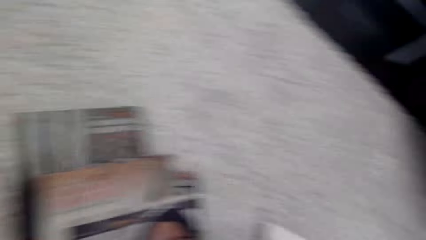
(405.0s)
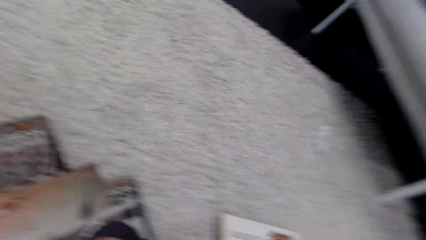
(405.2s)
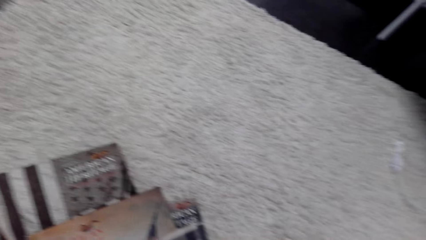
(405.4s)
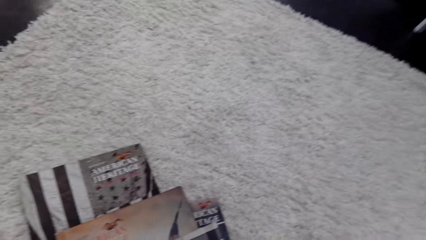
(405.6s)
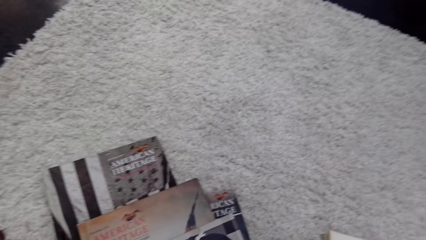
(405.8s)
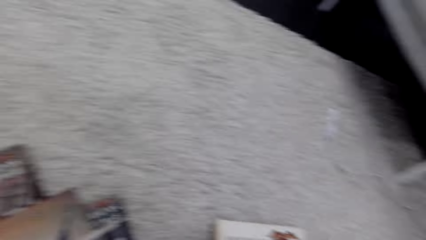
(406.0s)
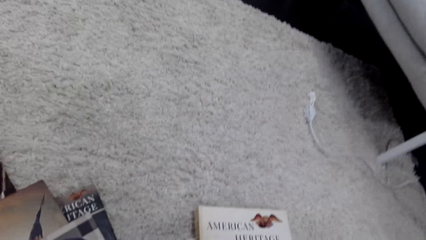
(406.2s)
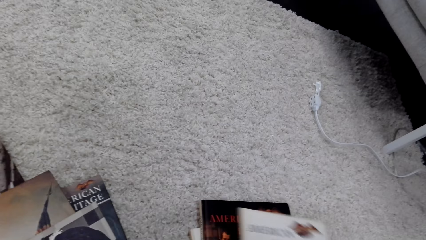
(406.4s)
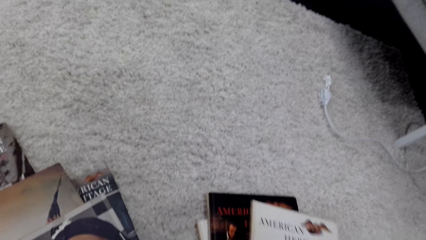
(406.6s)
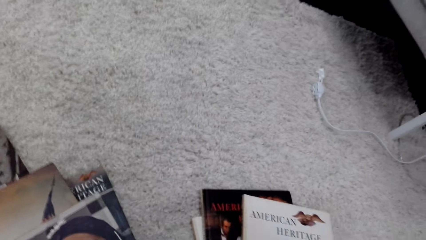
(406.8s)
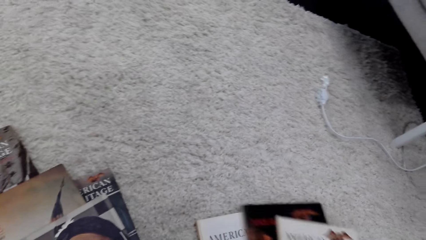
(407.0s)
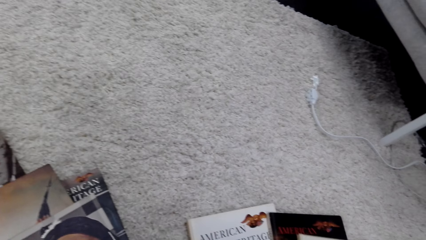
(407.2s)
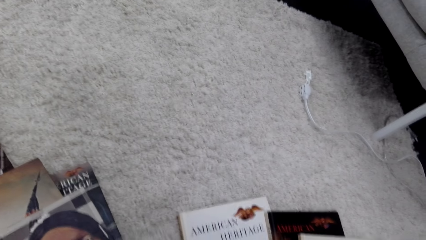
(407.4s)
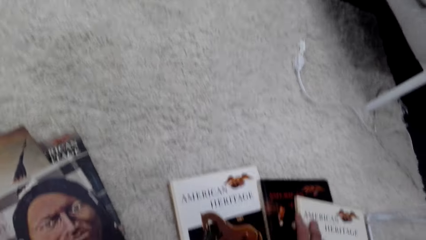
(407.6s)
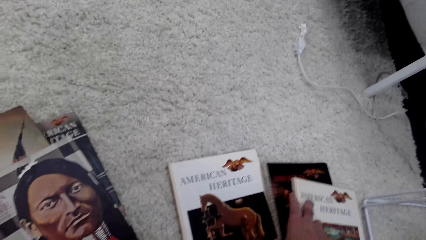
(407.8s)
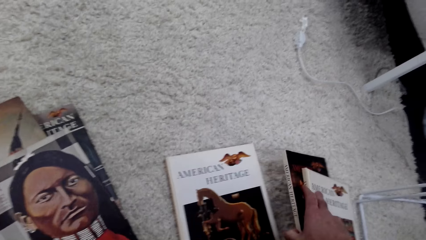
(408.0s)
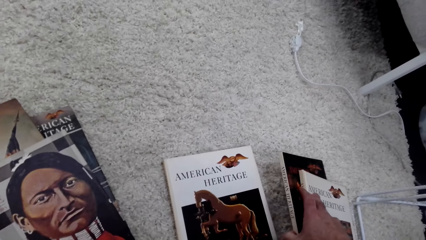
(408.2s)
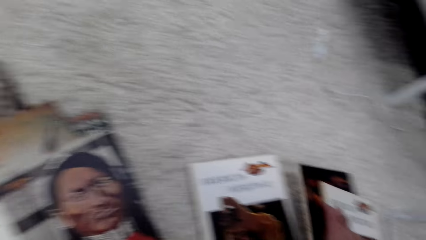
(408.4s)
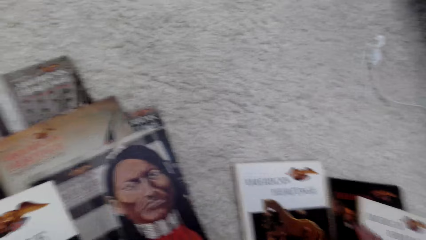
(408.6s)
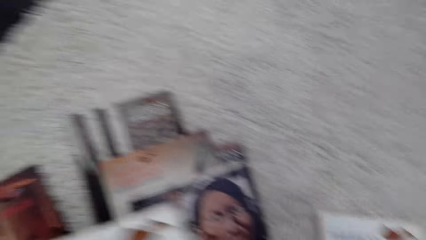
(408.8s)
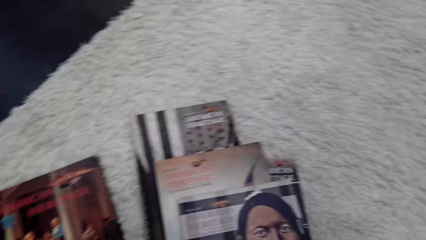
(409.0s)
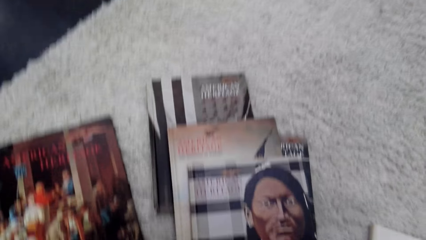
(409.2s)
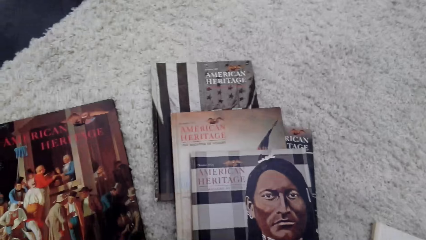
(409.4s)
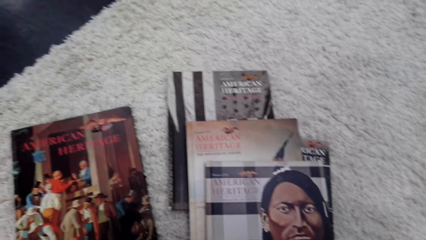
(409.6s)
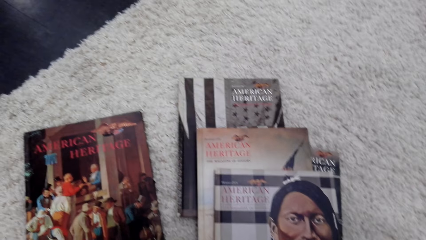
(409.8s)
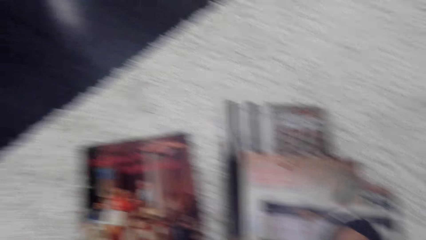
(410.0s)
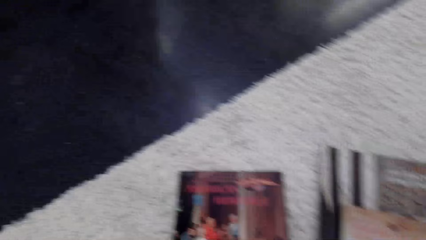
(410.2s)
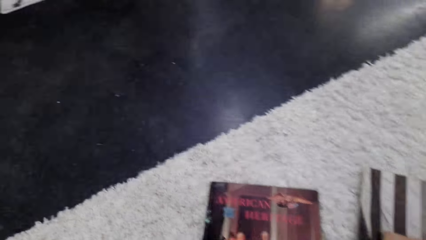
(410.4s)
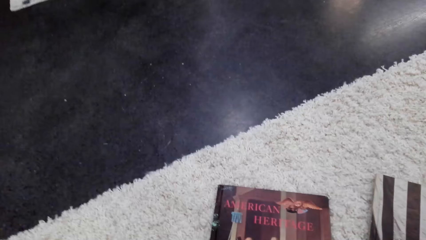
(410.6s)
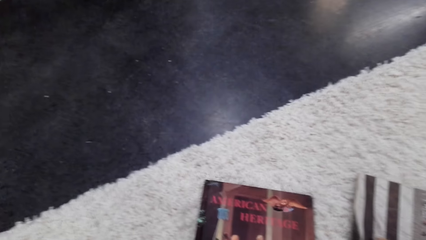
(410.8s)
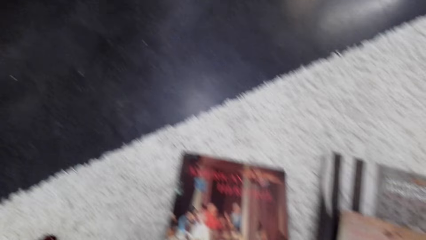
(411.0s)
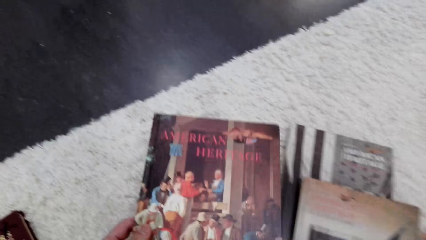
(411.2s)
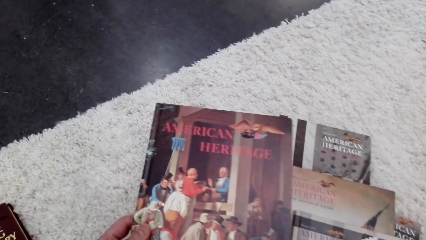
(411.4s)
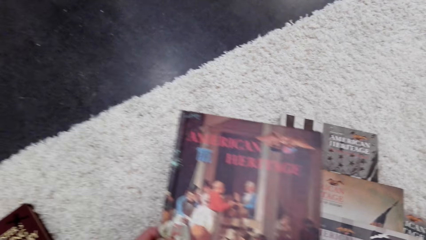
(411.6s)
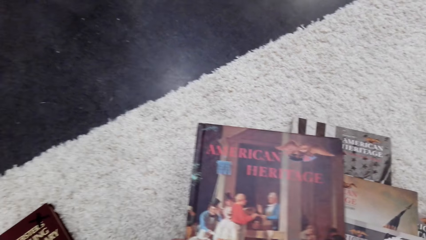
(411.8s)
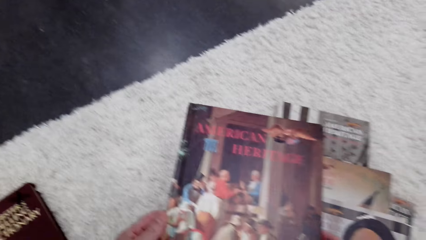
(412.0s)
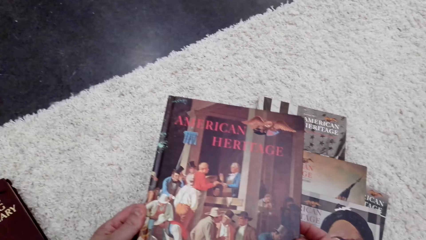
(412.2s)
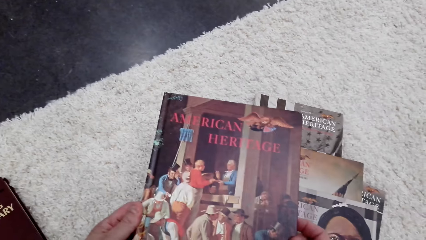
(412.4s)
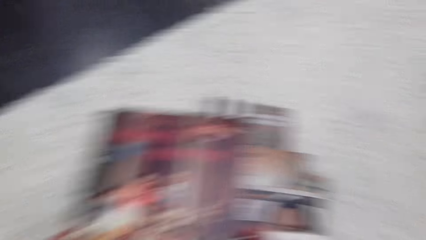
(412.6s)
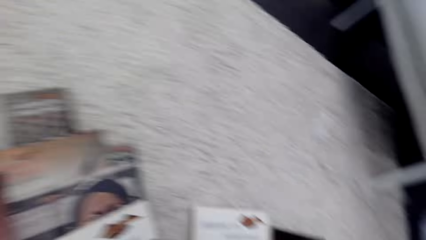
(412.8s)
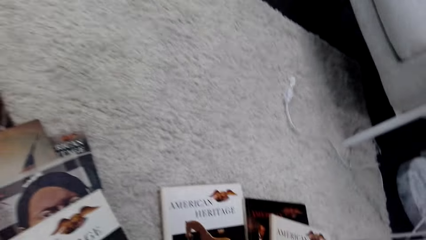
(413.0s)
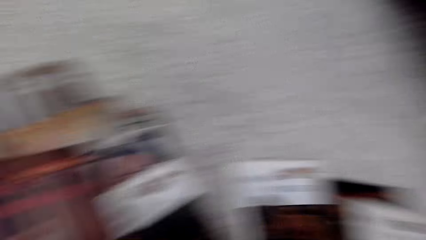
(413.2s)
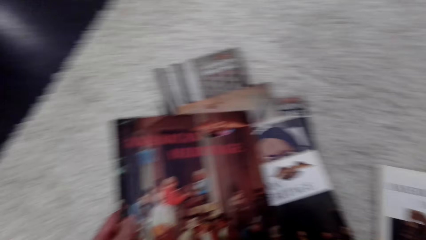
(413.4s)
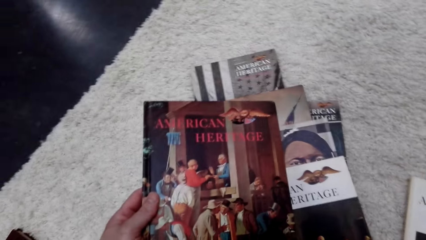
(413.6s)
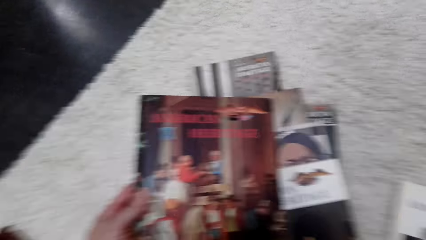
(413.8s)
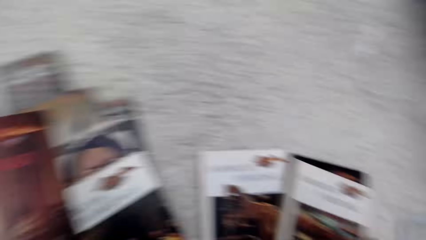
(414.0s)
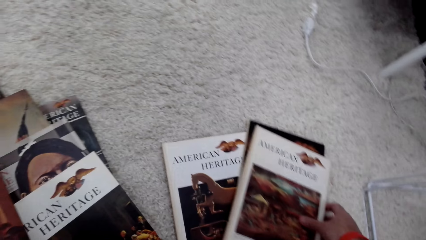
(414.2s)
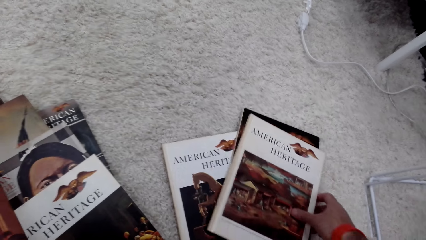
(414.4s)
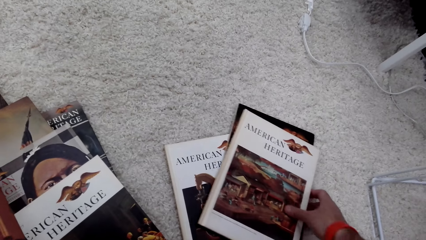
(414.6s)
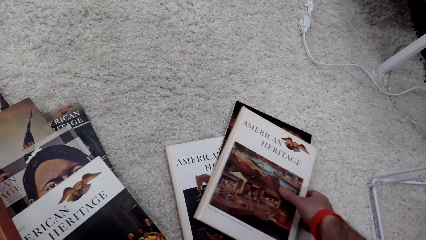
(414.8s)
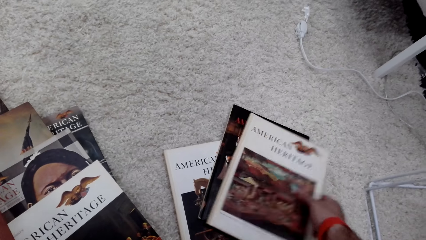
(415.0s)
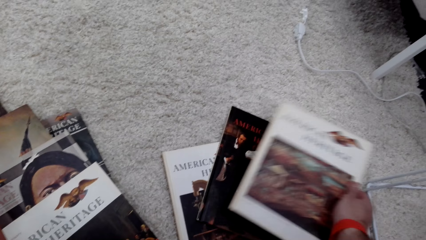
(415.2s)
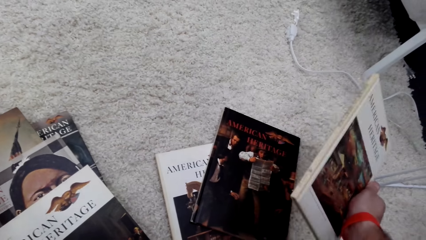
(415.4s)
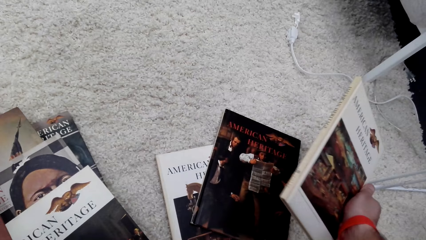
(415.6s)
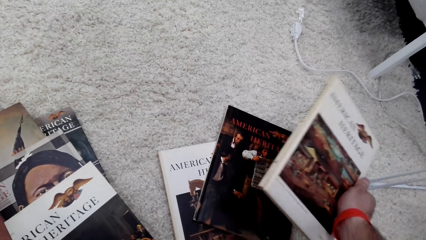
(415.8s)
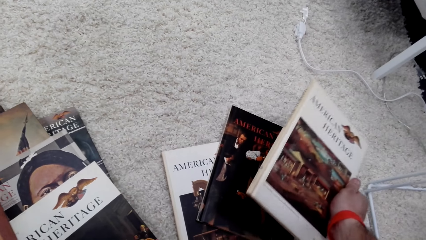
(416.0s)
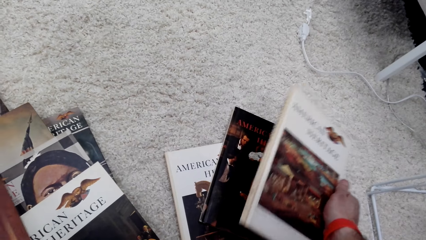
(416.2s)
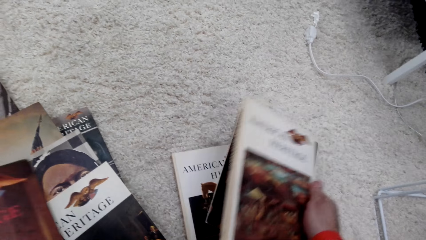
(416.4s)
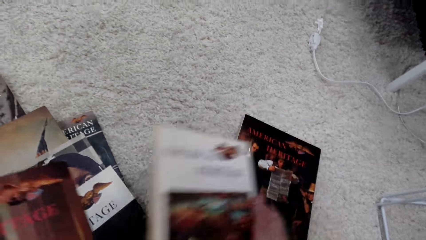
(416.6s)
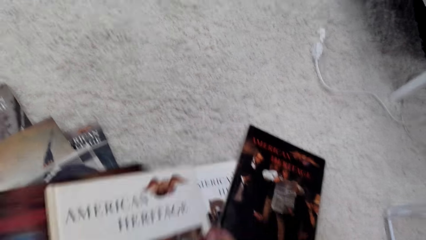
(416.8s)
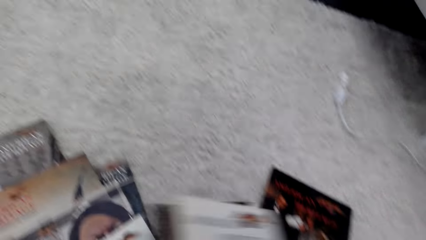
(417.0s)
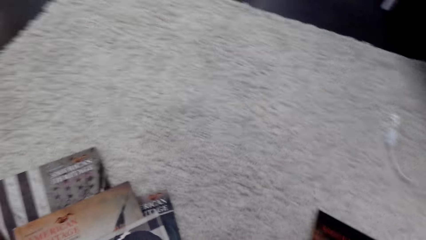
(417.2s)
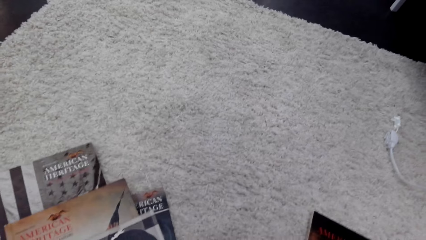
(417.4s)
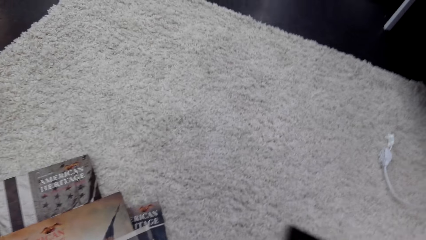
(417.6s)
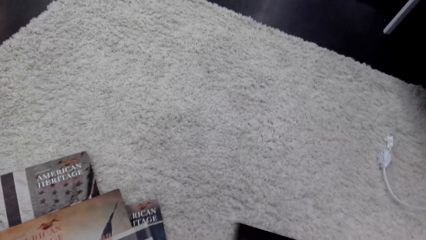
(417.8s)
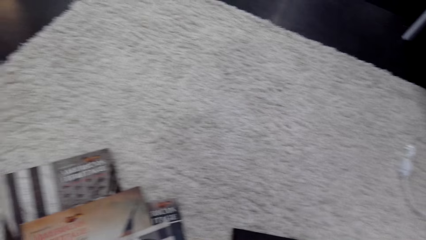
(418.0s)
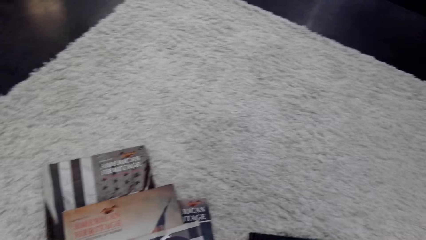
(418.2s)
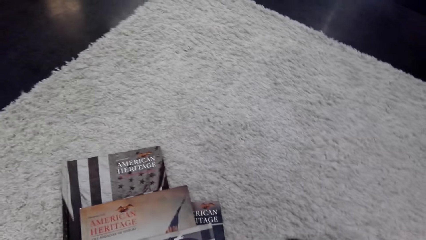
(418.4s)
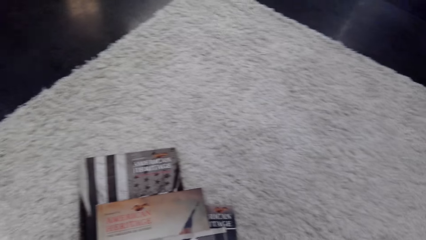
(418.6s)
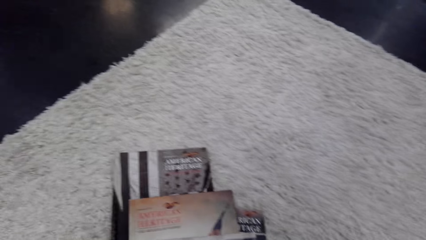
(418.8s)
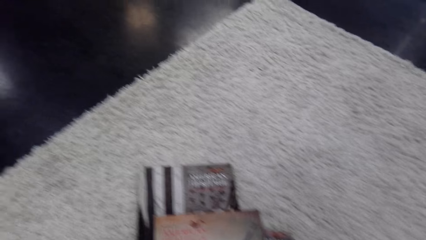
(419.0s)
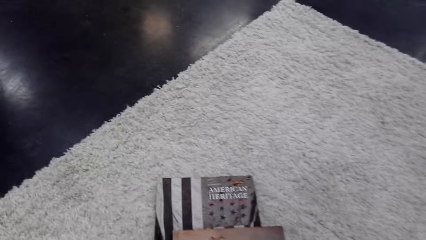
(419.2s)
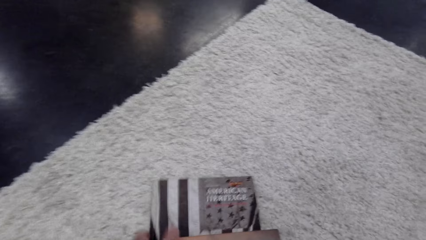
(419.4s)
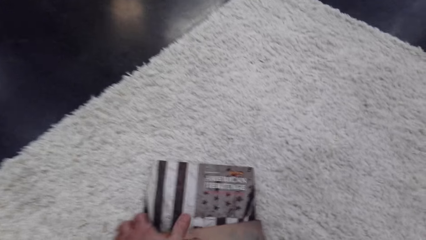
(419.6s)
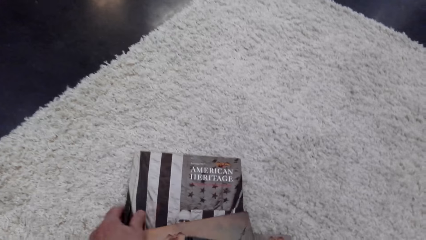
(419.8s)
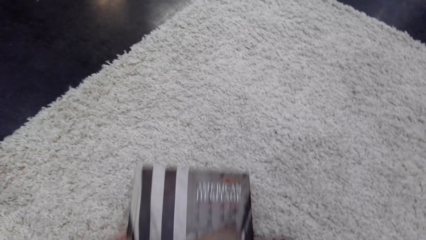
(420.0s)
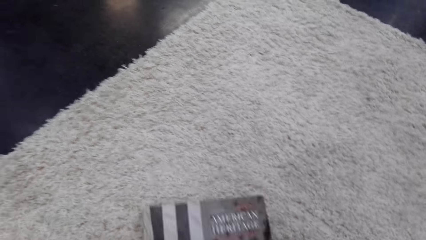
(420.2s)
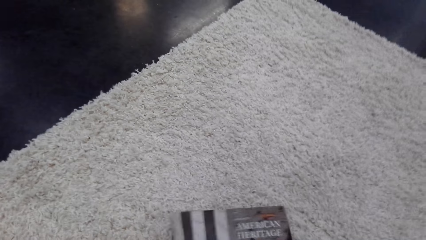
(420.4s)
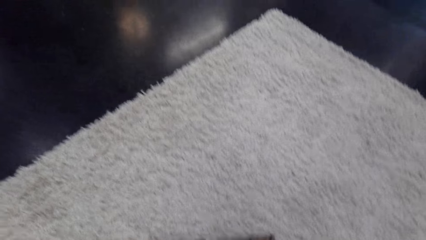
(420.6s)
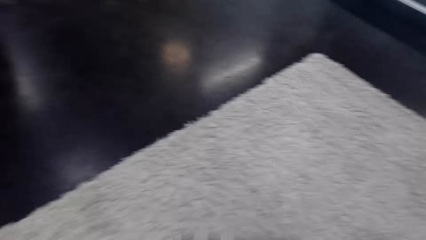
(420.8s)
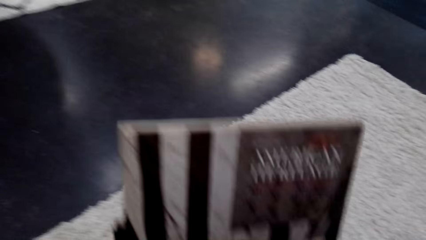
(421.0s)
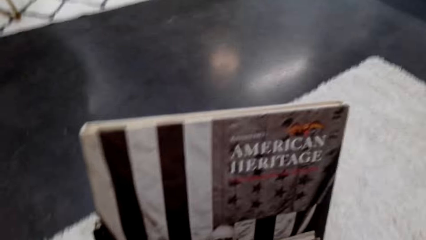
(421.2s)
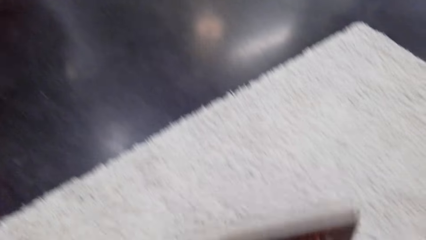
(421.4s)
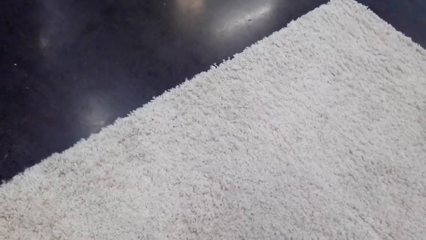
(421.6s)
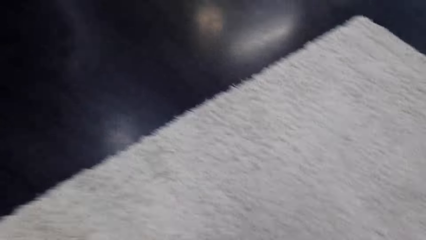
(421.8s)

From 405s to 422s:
The camera wearer moves a book. They look around. They lift the book. They move the book. They lift the book.
